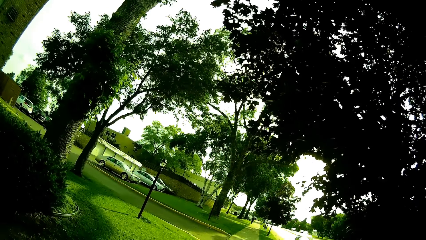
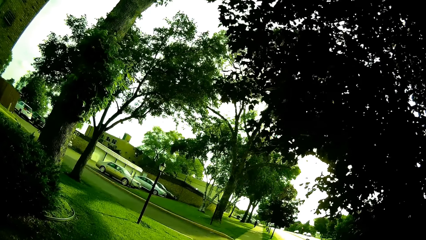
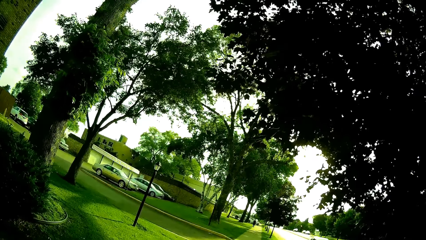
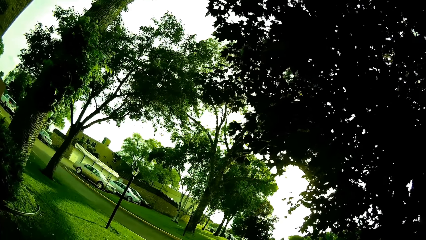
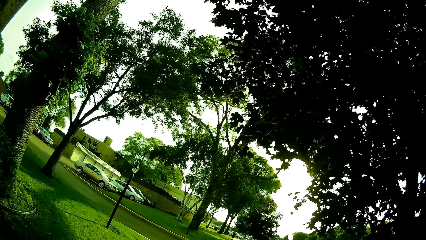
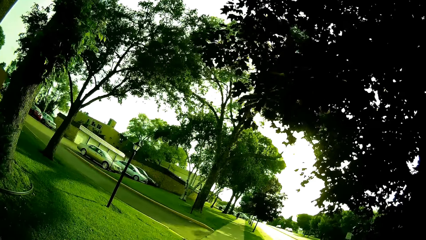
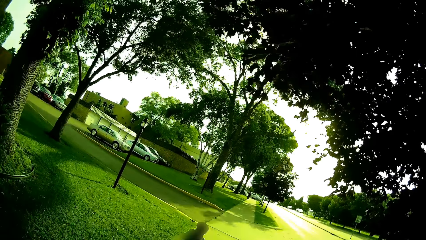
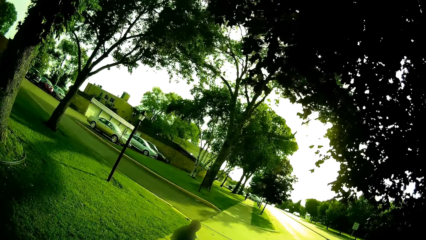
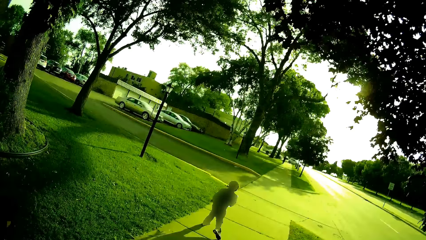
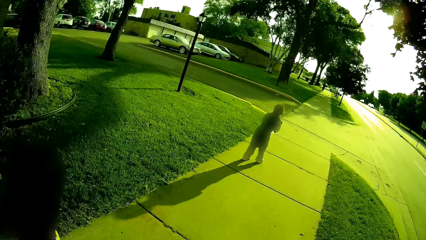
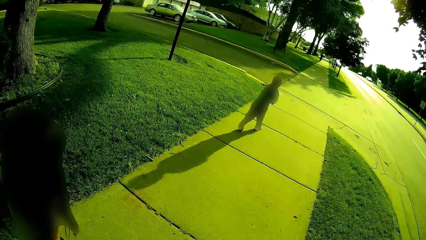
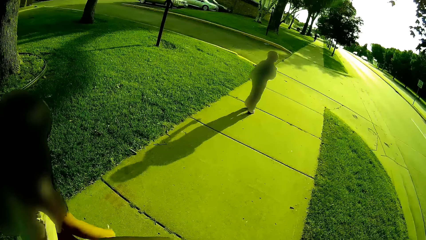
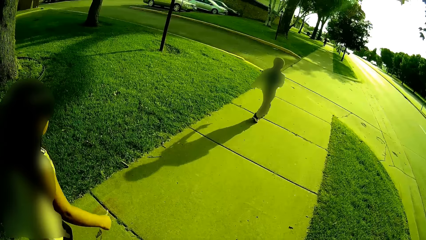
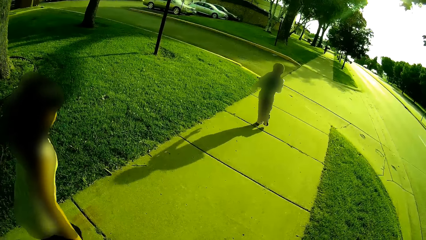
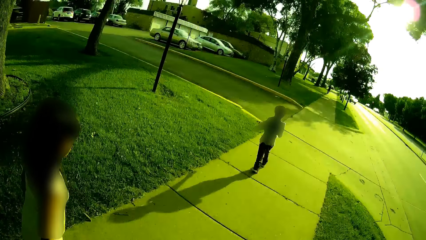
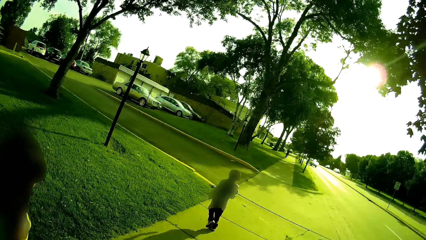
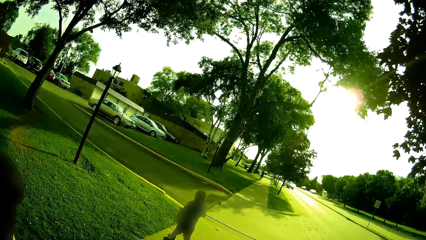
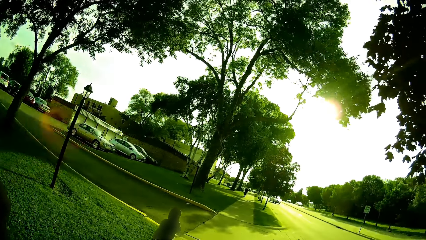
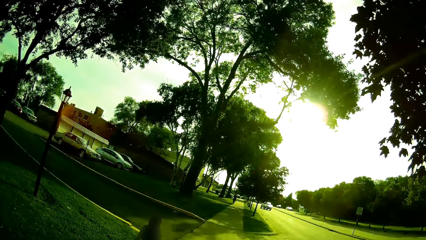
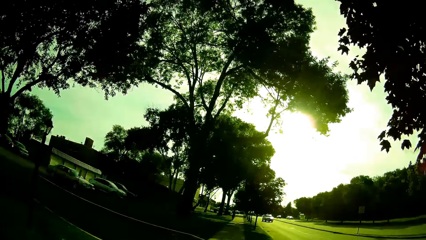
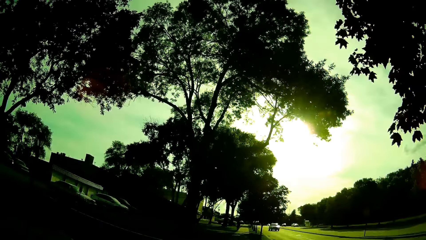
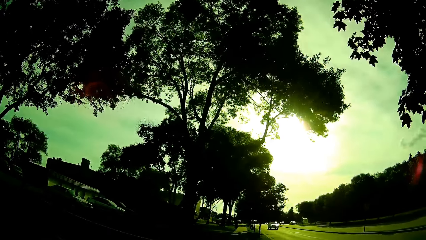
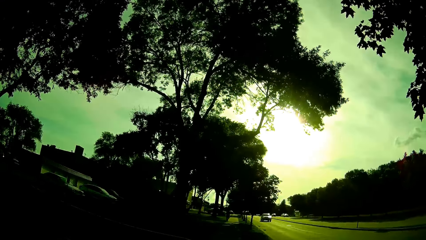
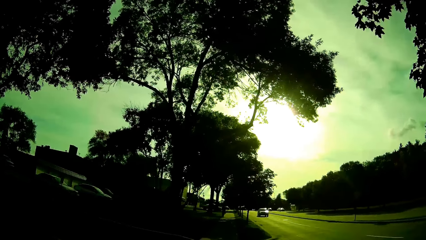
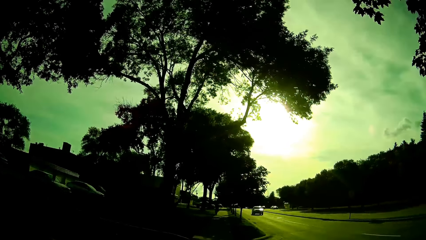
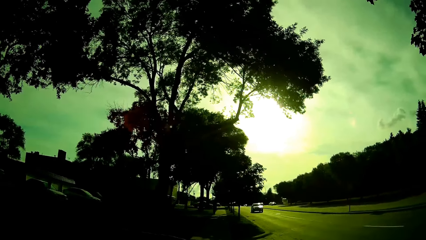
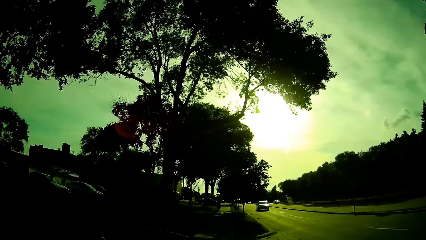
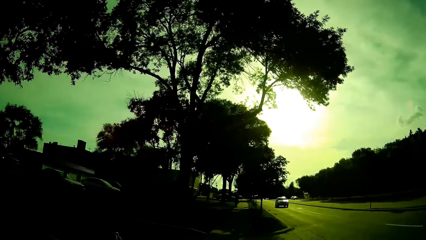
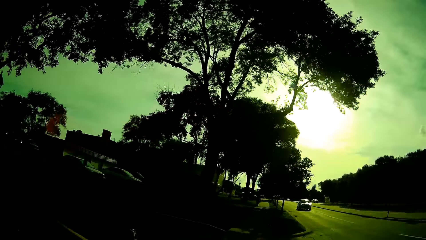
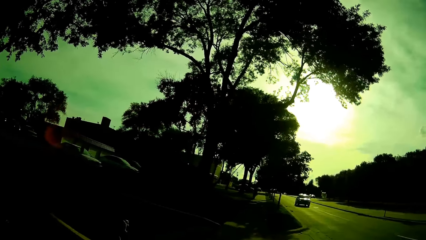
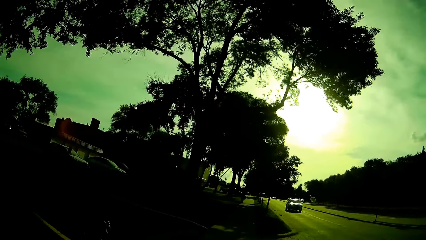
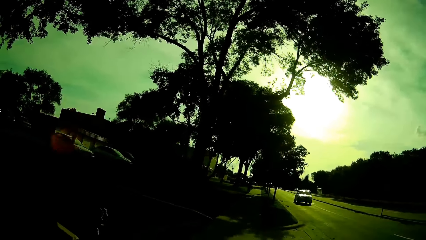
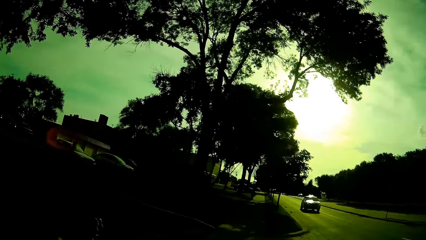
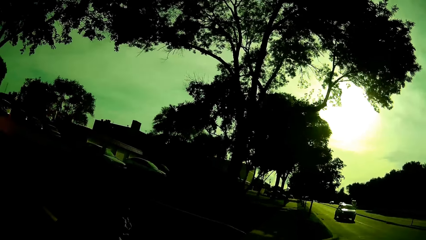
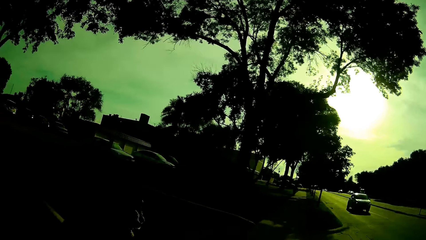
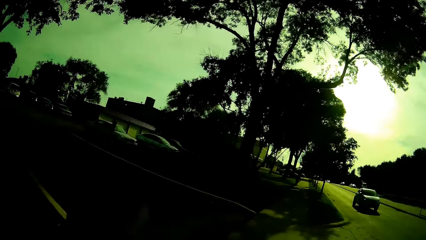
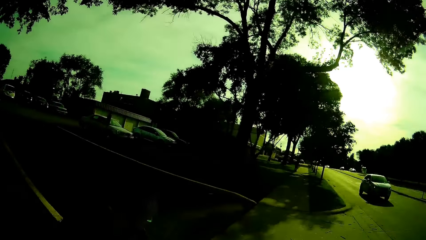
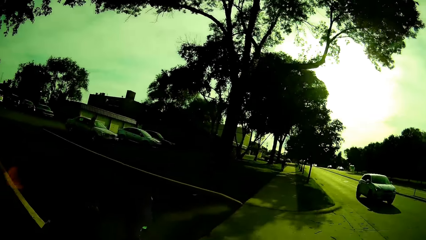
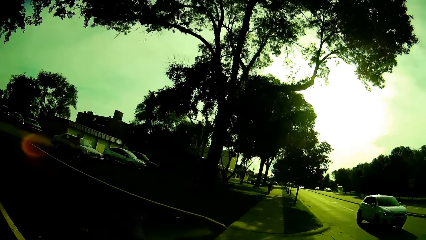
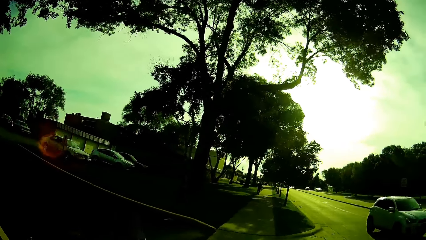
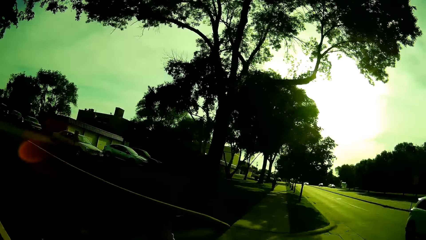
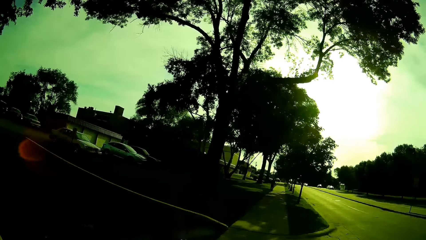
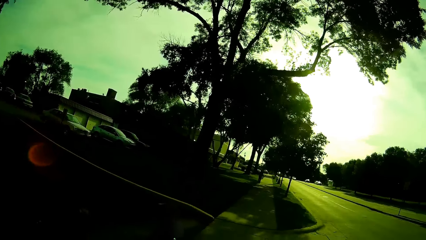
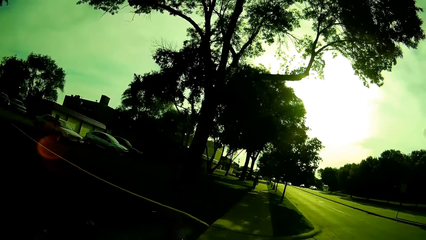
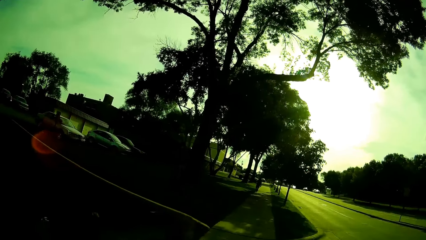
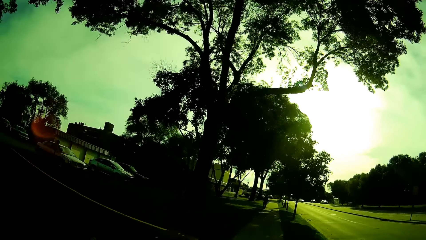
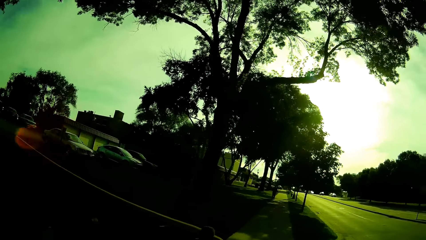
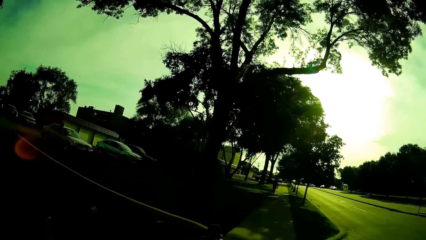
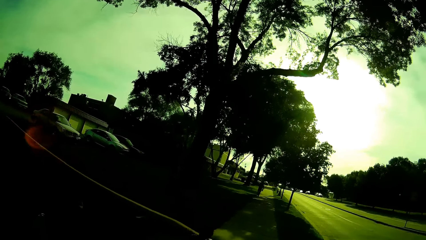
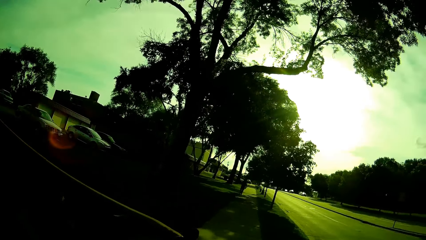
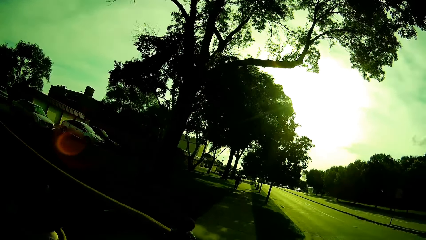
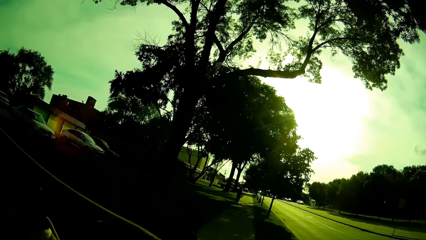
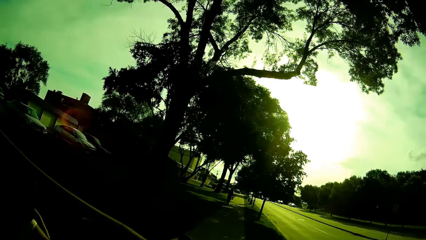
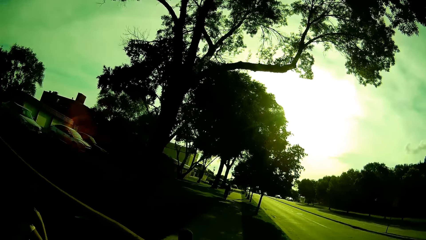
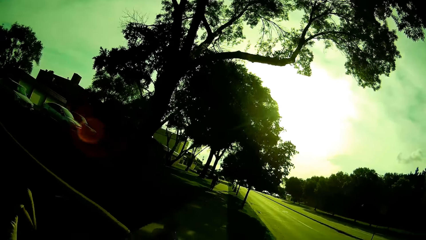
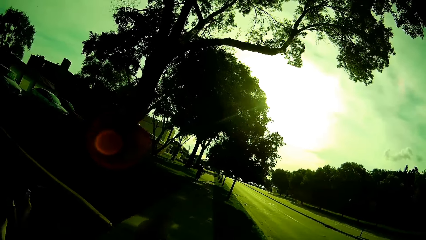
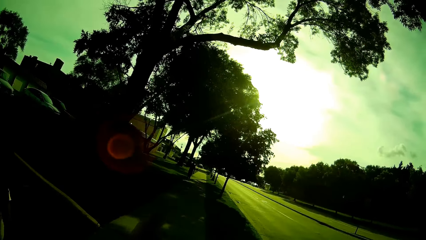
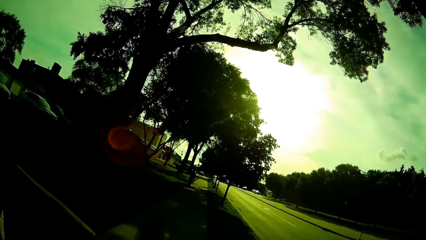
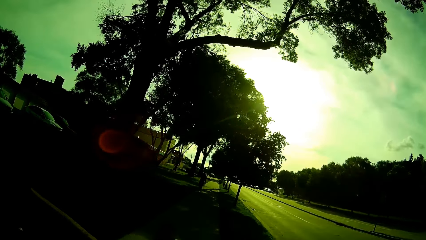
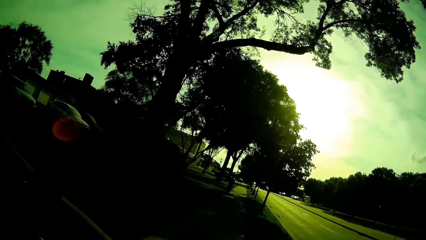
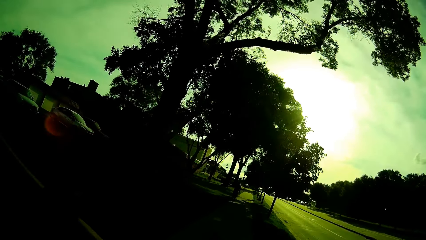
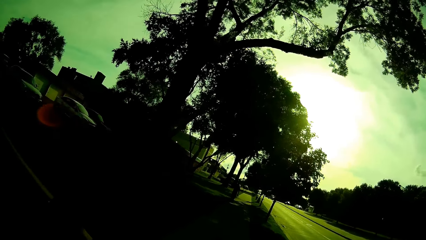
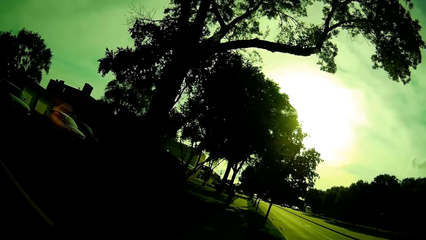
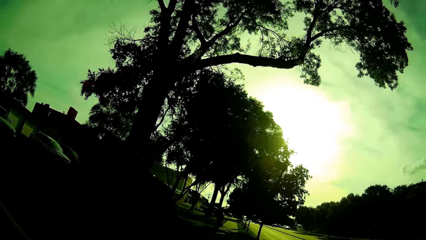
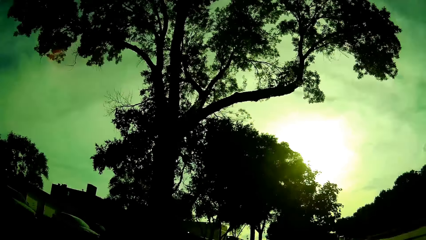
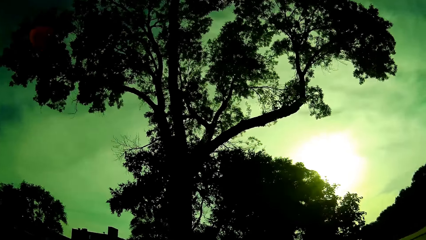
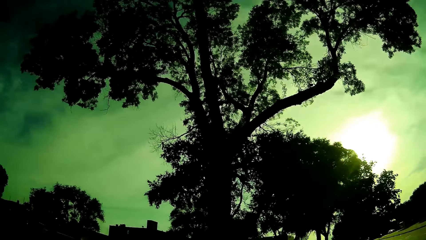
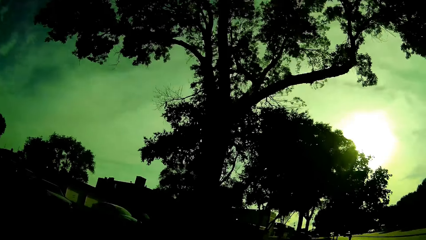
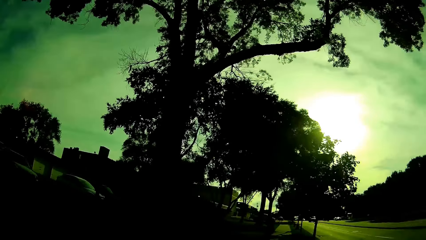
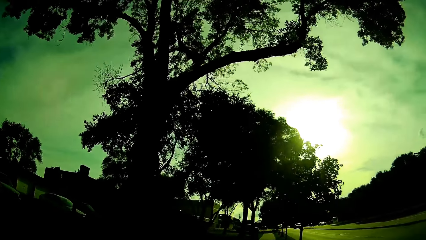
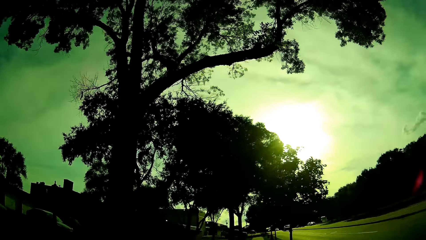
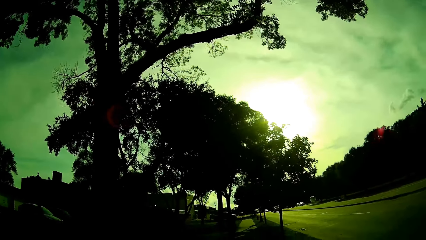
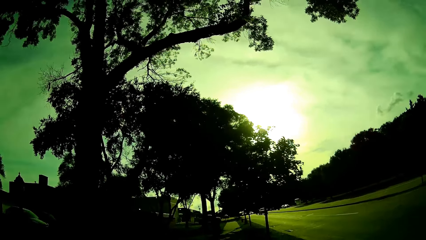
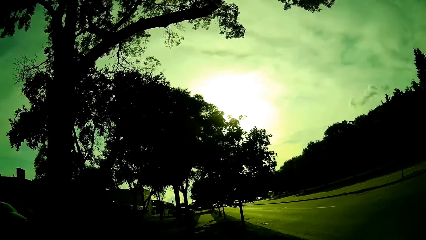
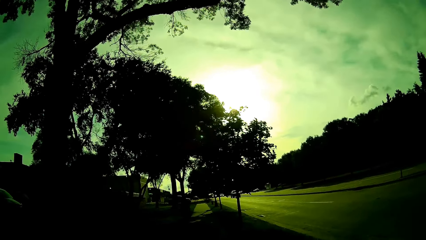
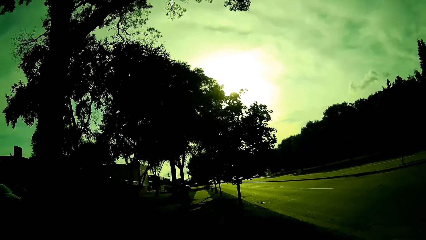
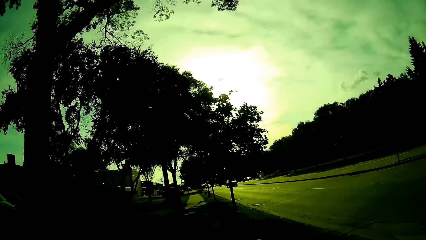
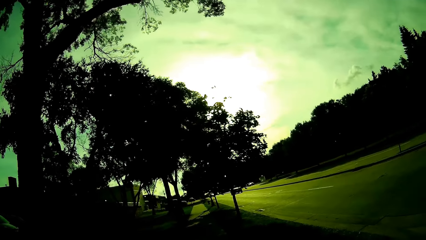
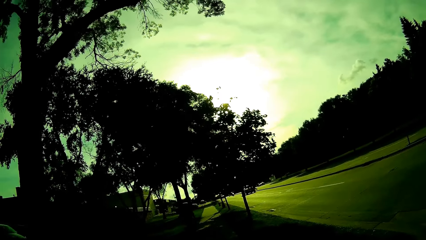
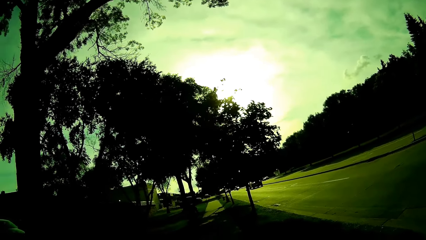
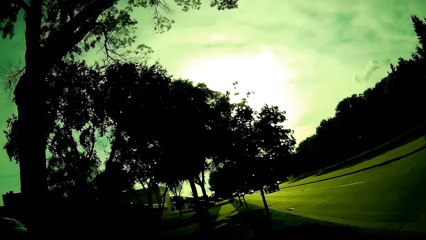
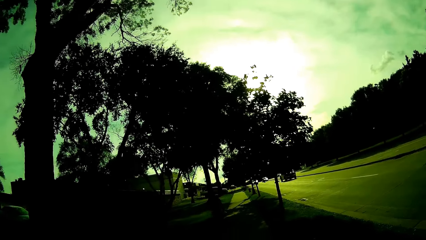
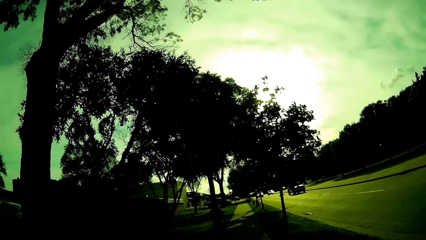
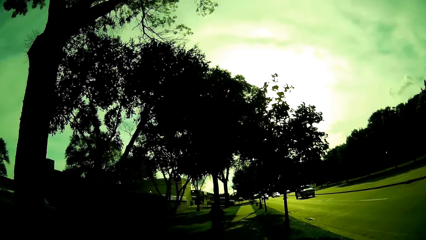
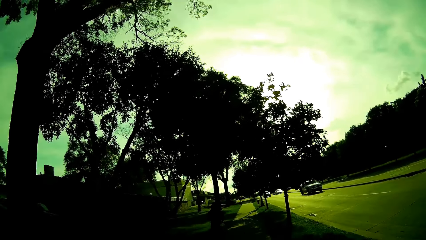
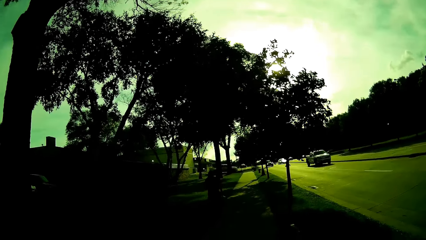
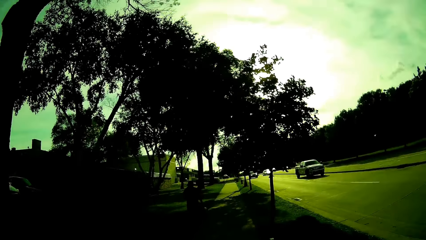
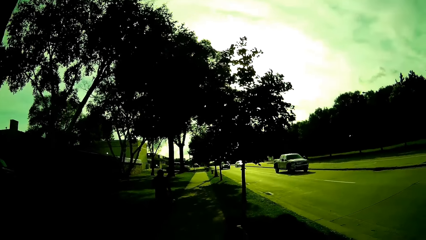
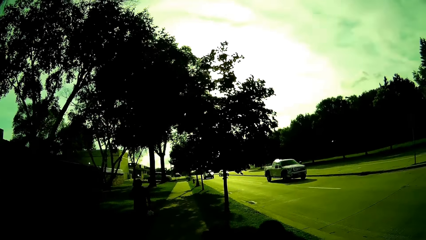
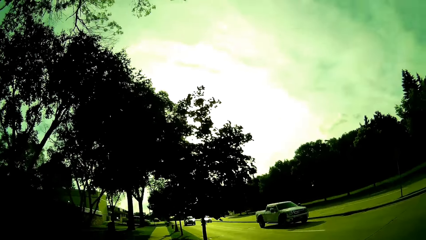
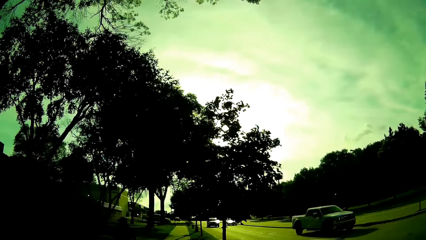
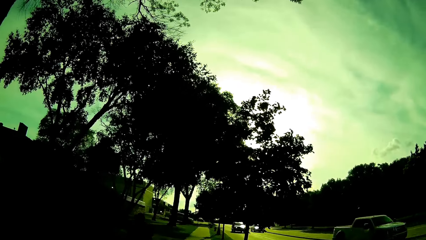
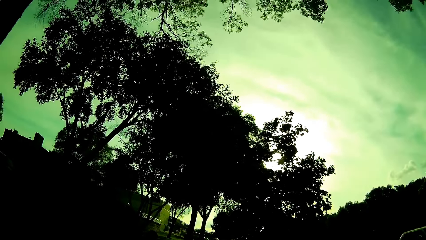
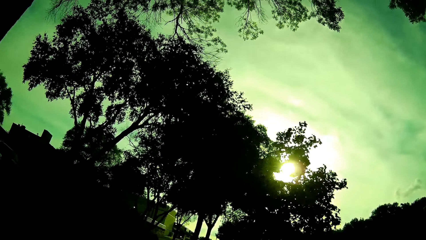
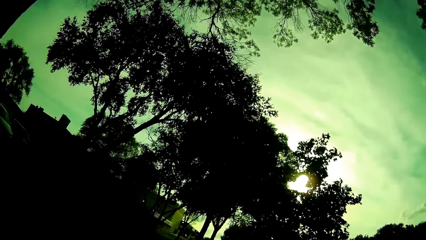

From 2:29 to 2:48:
The camera wearer talks to the boy. They raise a Visa card.
